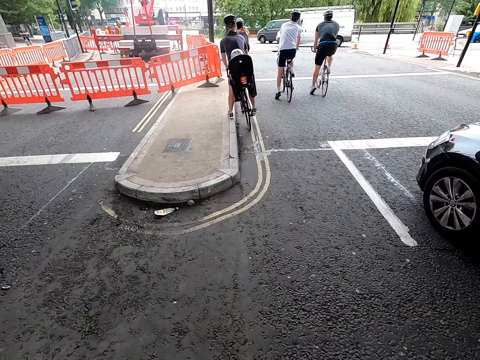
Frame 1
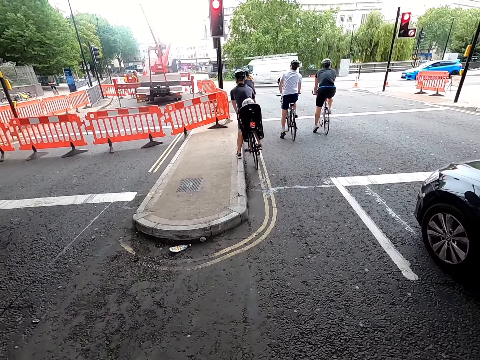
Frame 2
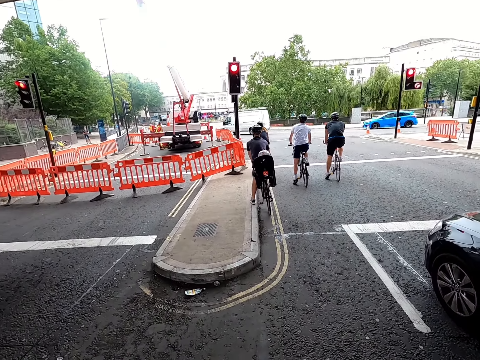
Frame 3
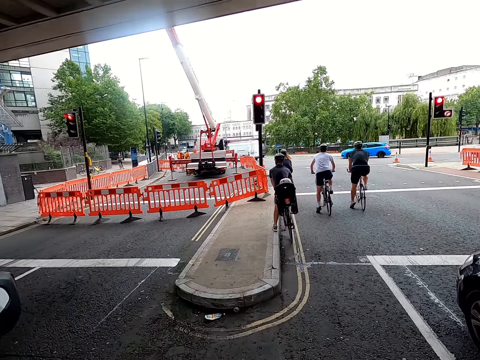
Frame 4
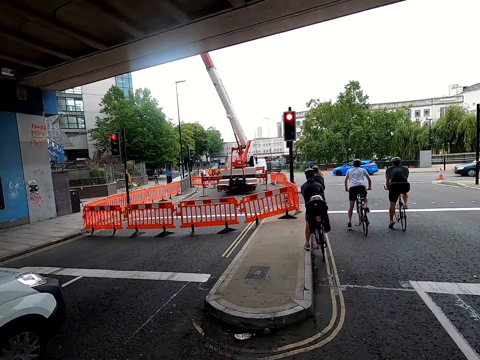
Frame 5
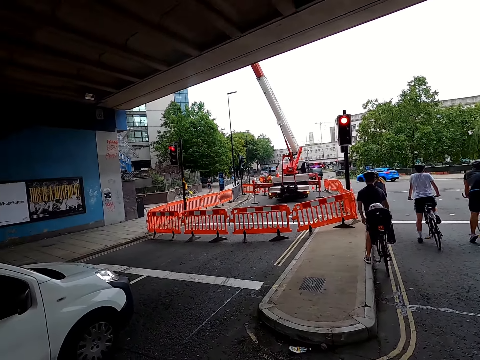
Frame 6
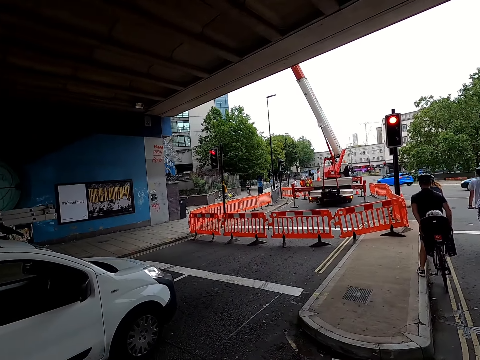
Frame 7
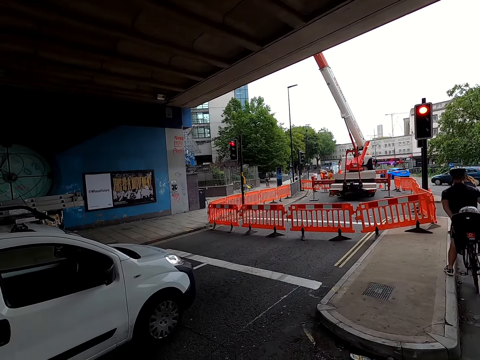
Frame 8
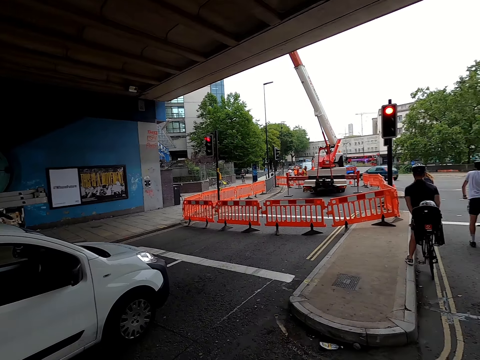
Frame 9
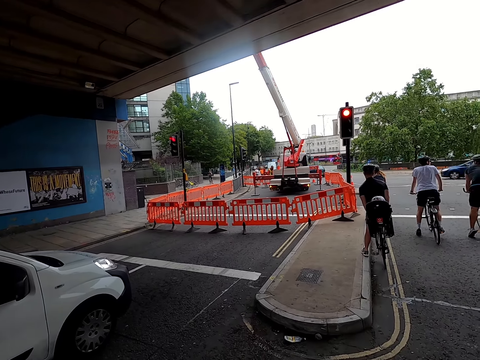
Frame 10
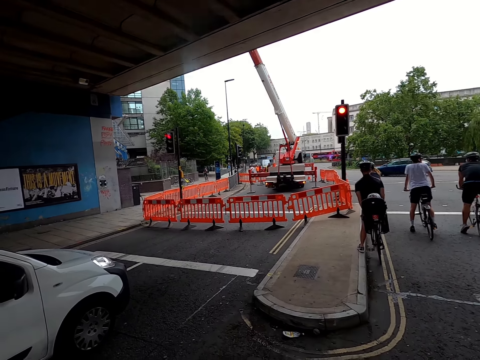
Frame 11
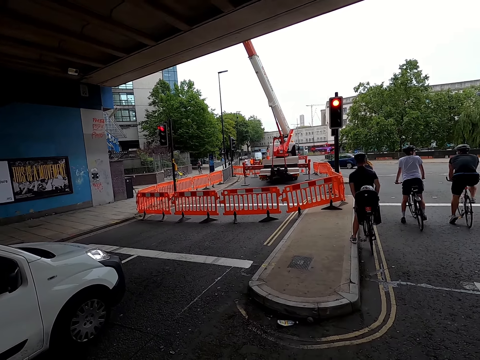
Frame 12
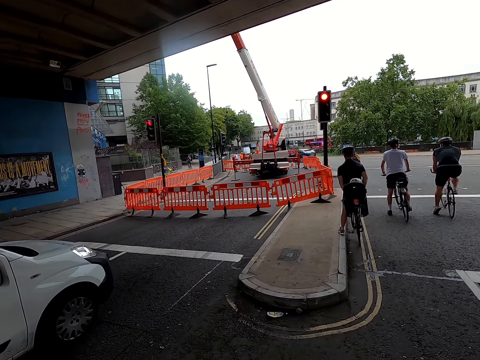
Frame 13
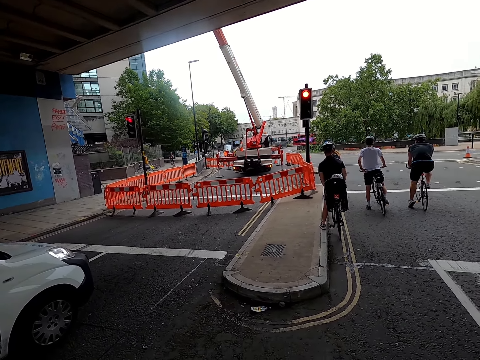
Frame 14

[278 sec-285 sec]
The camera wearer brakes on the bicycle.

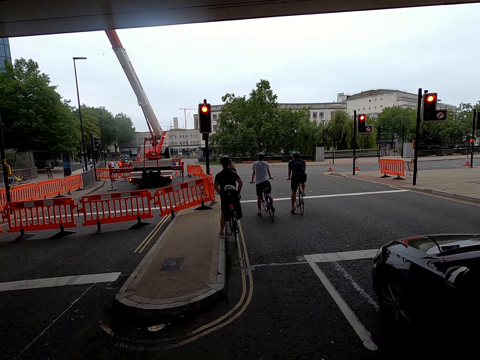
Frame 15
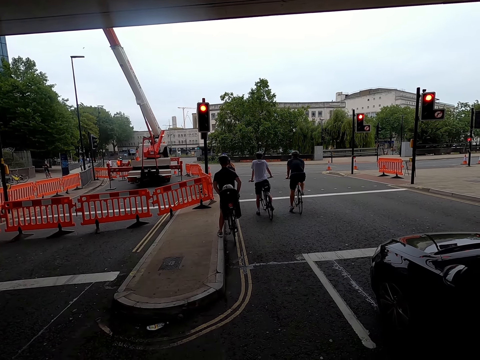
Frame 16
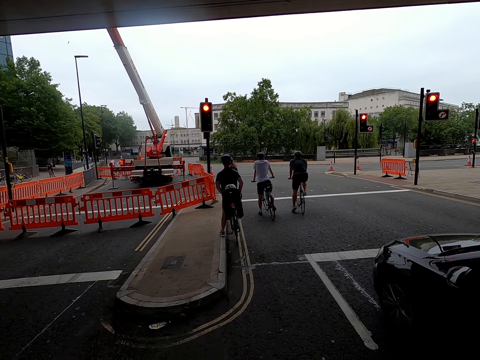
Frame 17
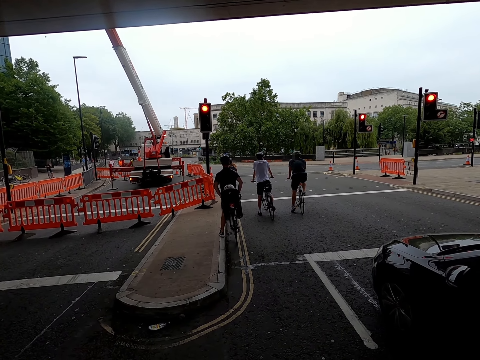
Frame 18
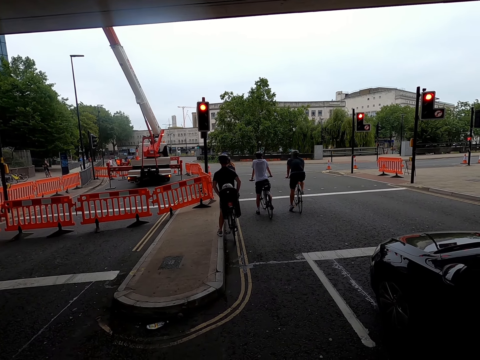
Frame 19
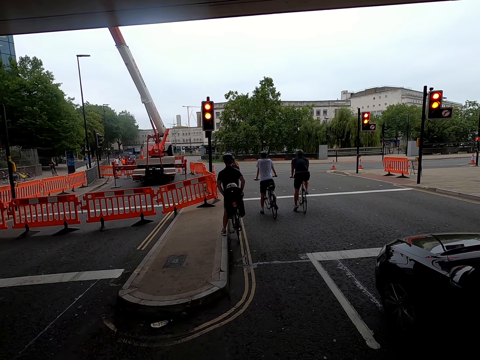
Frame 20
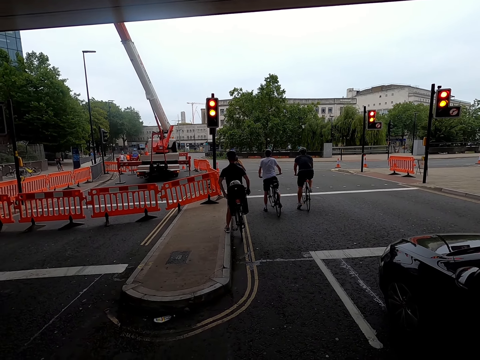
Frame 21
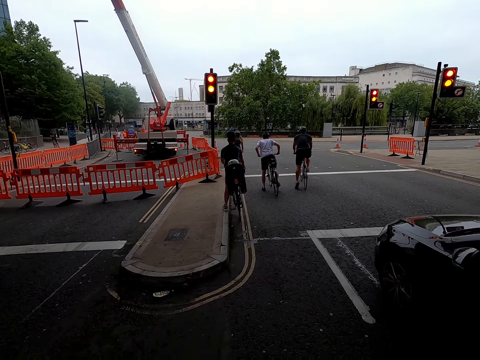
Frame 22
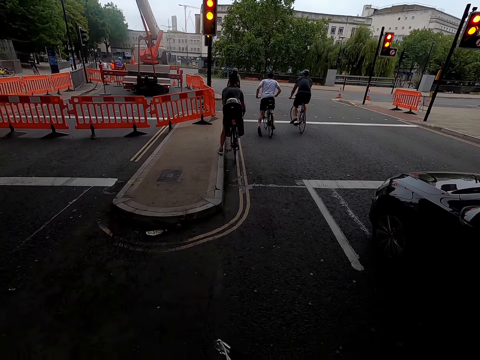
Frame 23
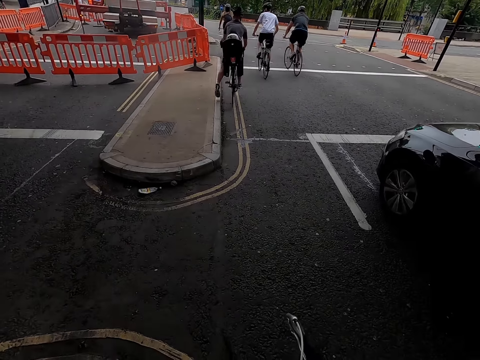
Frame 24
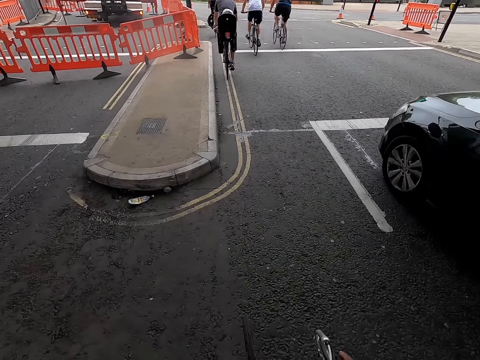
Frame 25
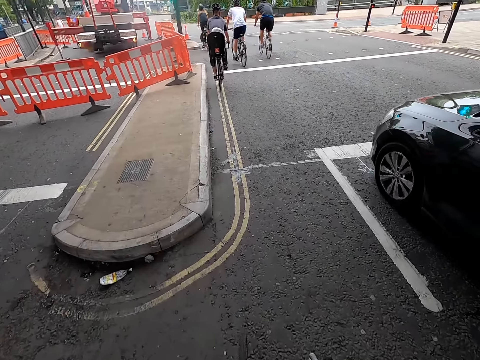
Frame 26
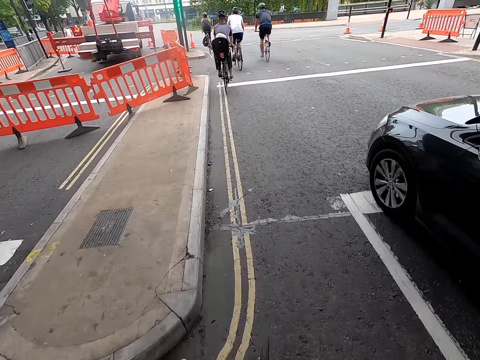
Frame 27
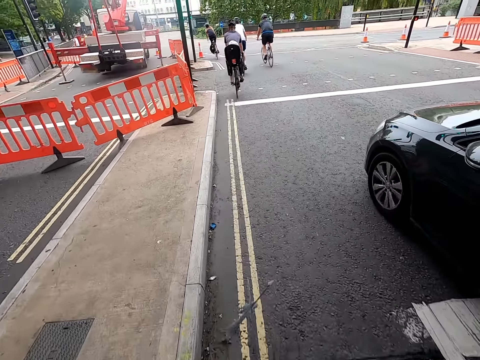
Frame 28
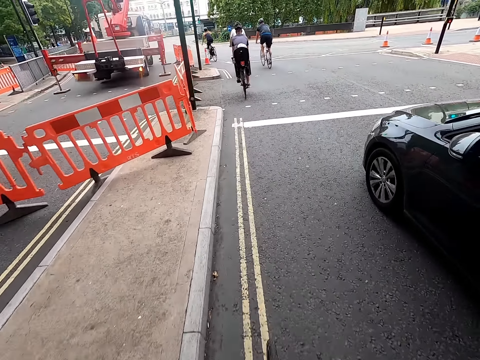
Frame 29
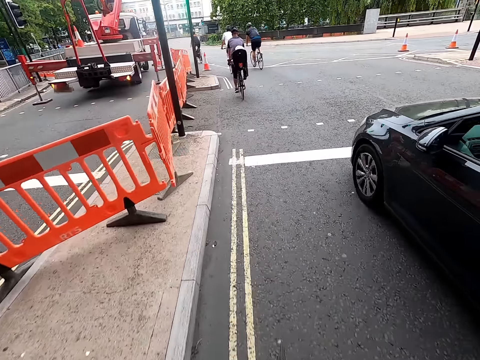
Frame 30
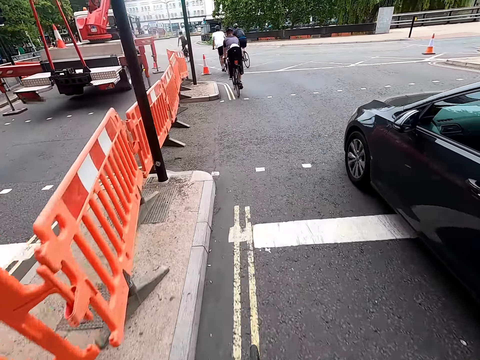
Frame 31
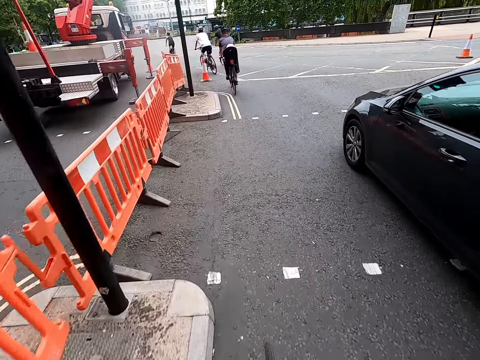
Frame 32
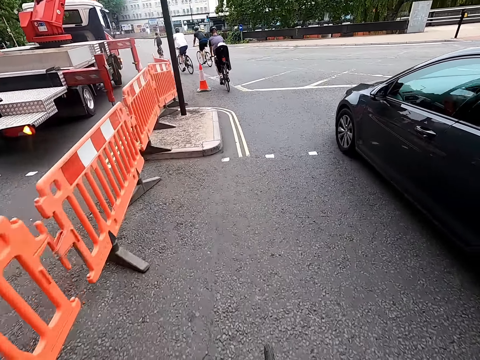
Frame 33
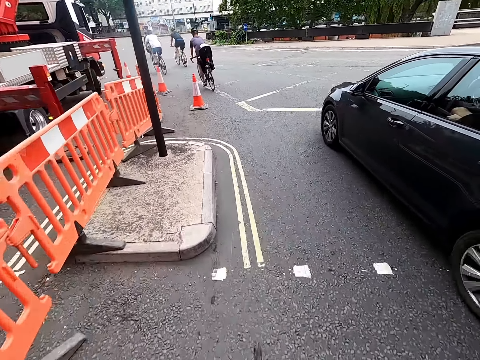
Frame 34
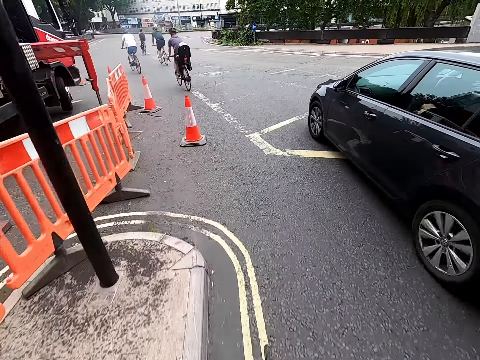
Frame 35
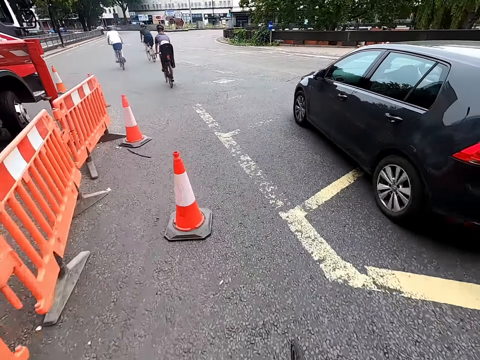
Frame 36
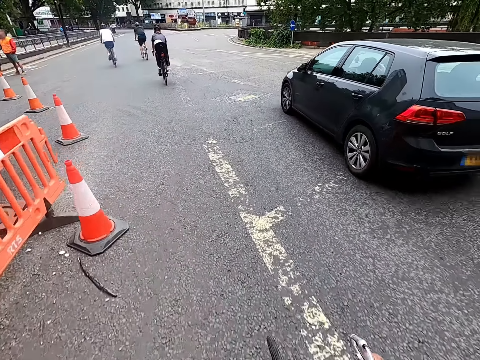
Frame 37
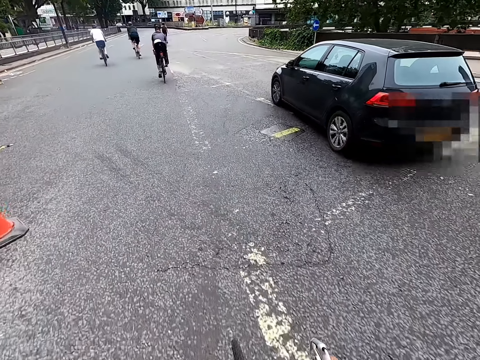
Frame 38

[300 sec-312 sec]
The camera wearer stops riding the bicycle. They ride the bicycle.

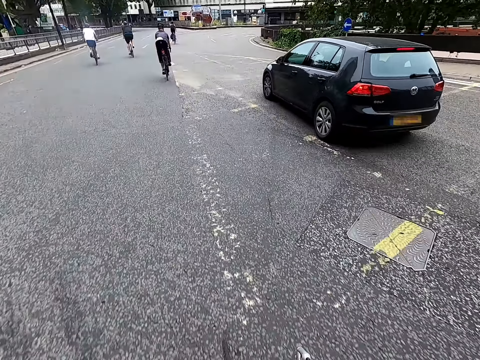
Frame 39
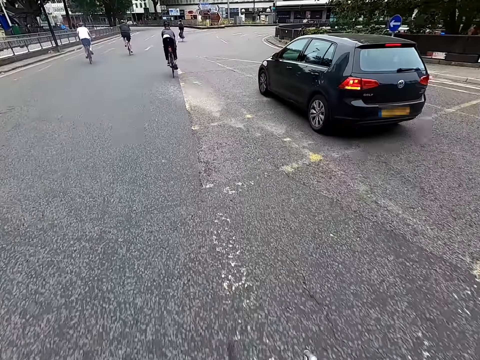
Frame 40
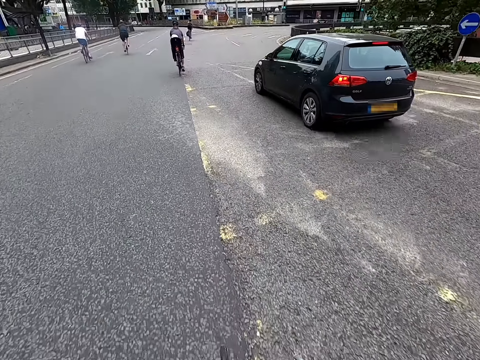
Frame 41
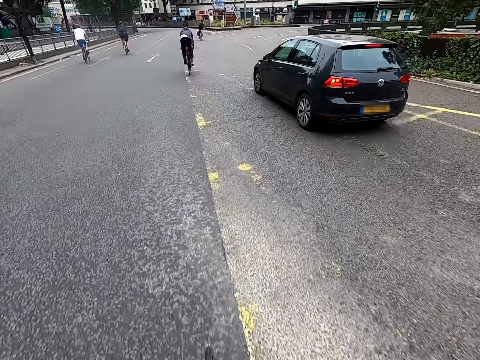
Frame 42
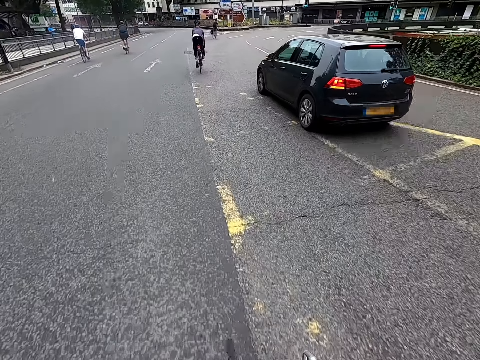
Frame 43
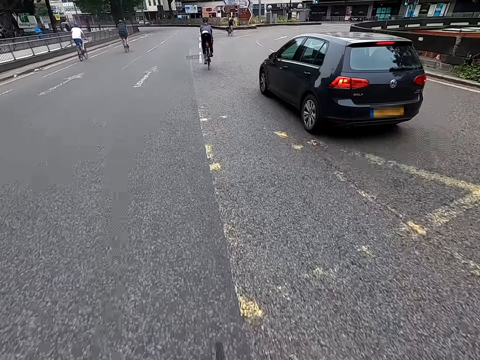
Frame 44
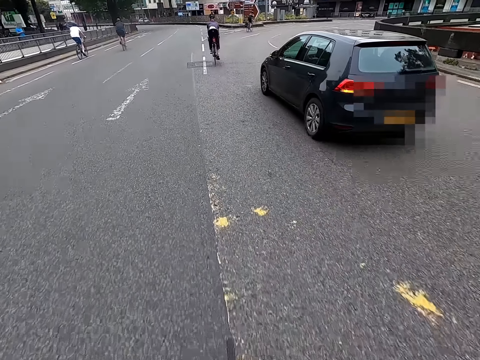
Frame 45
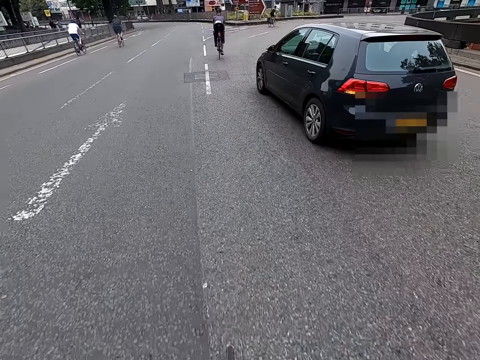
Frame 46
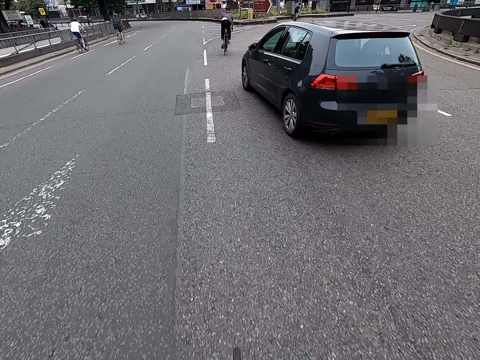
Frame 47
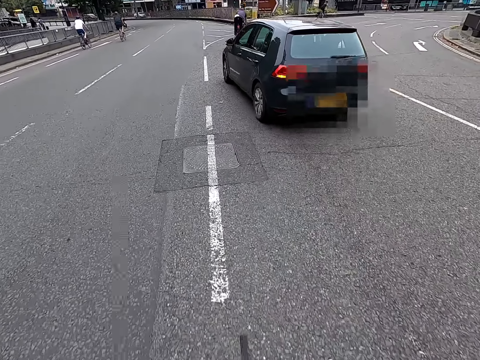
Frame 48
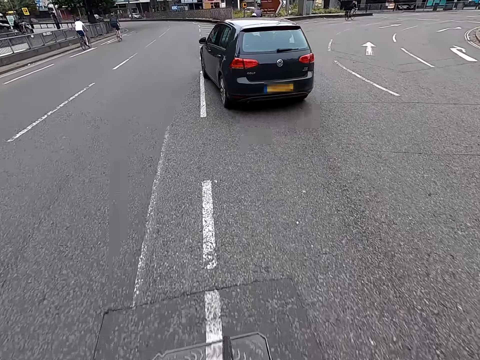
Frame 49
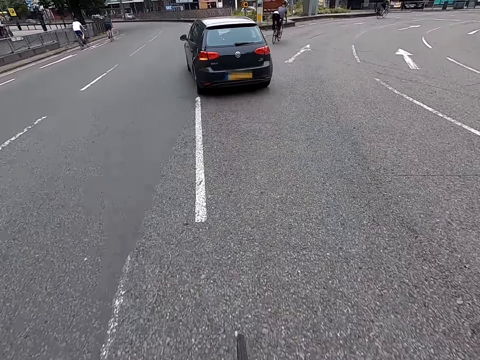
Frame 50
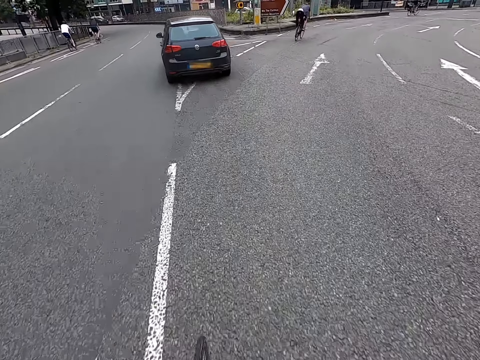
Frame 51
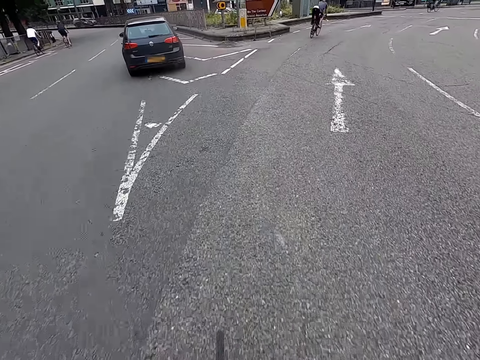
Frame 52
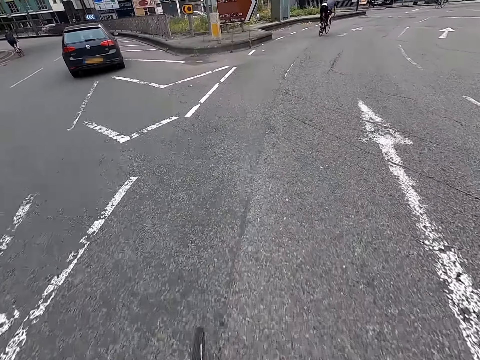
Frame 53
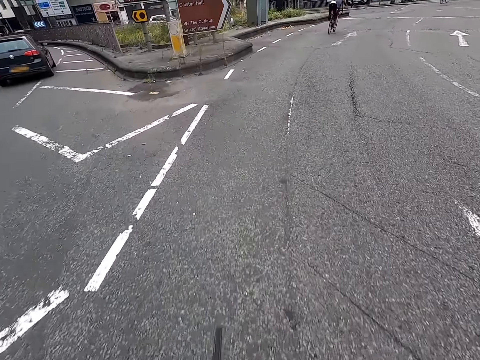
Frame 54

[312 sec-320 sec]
The camera wearer turns left.
